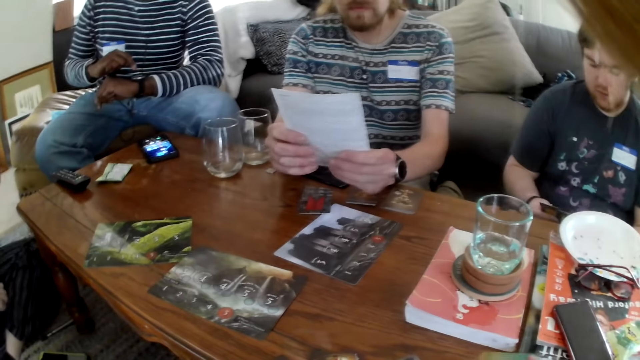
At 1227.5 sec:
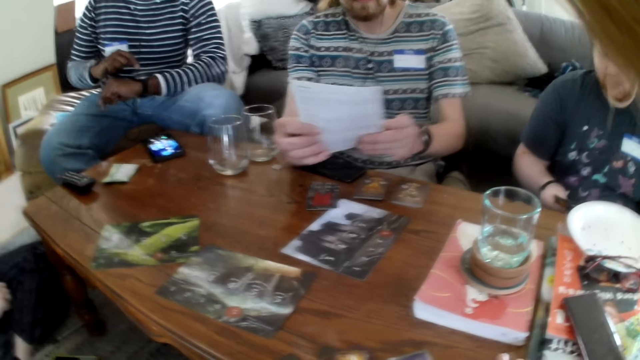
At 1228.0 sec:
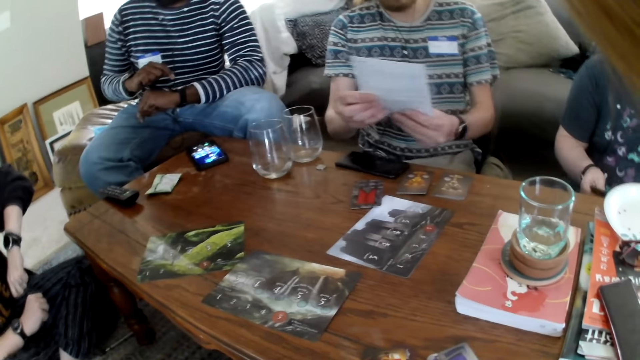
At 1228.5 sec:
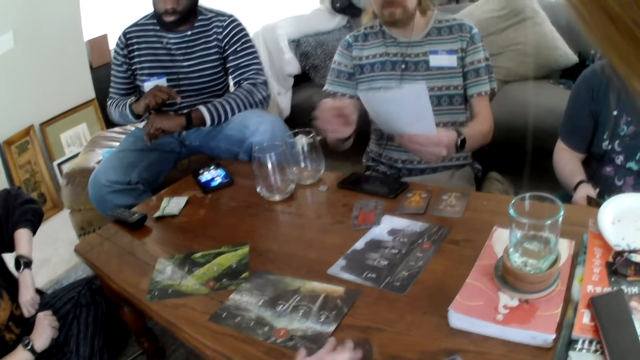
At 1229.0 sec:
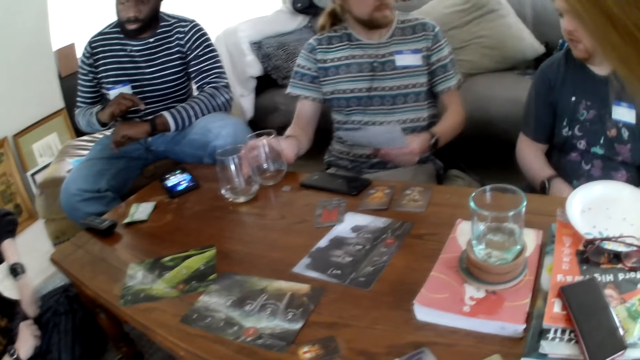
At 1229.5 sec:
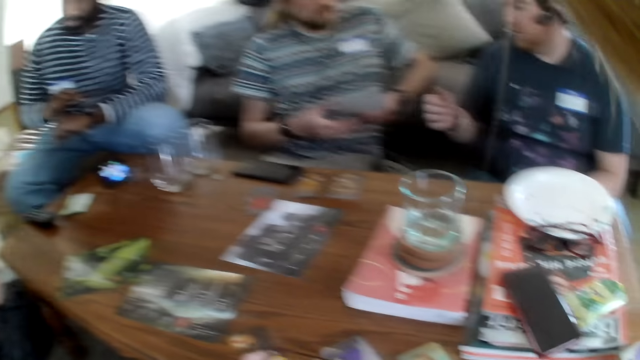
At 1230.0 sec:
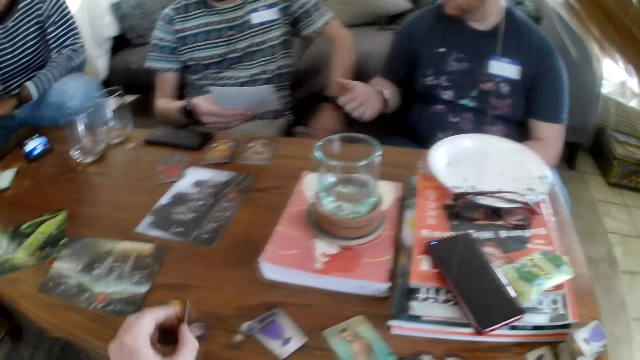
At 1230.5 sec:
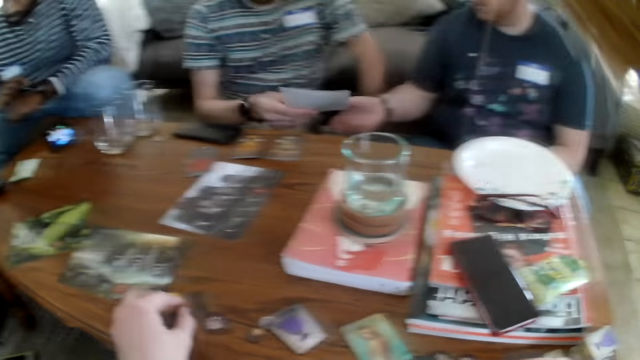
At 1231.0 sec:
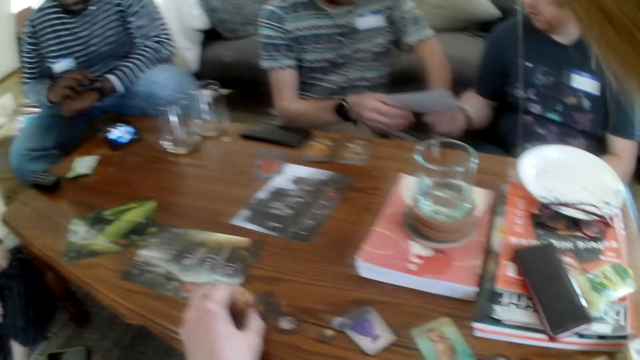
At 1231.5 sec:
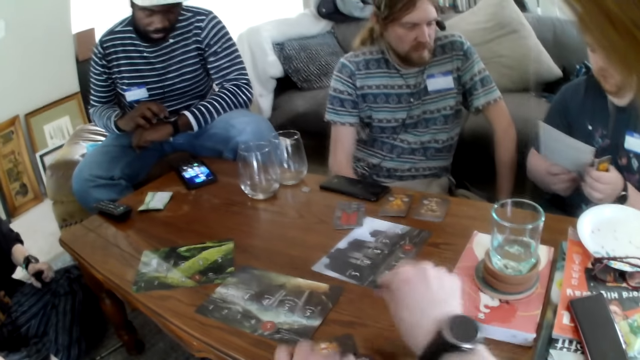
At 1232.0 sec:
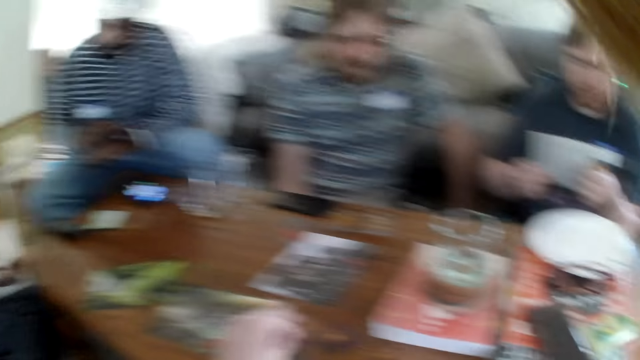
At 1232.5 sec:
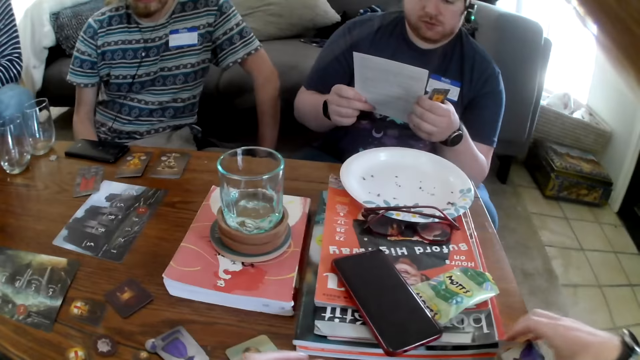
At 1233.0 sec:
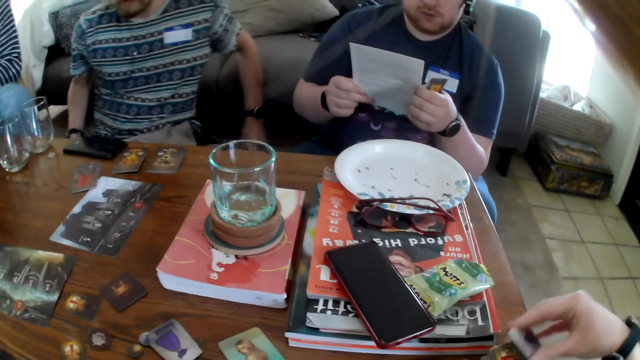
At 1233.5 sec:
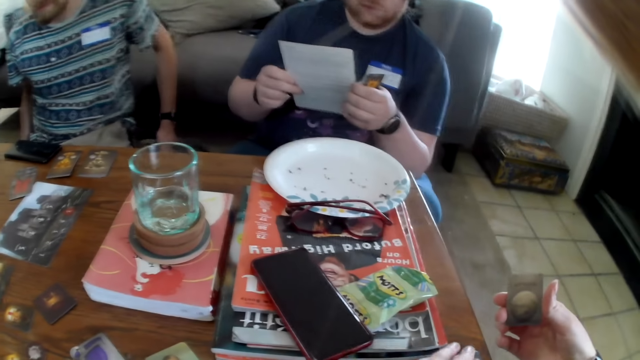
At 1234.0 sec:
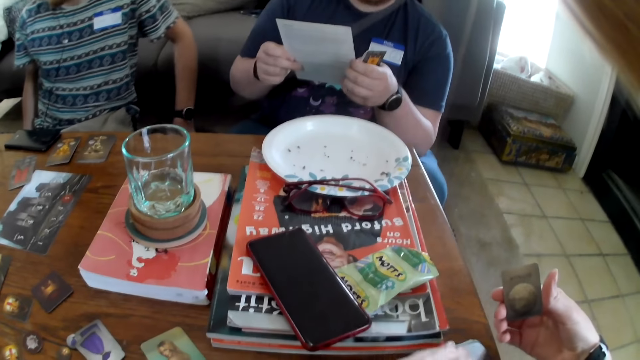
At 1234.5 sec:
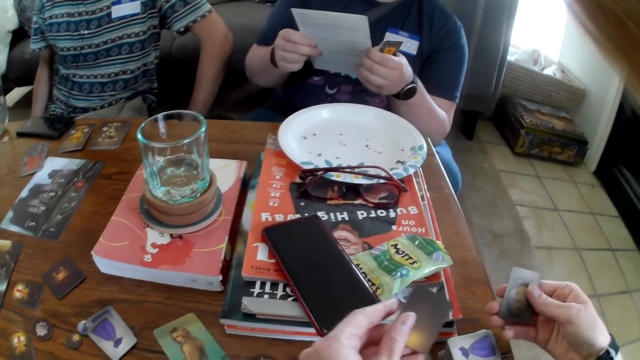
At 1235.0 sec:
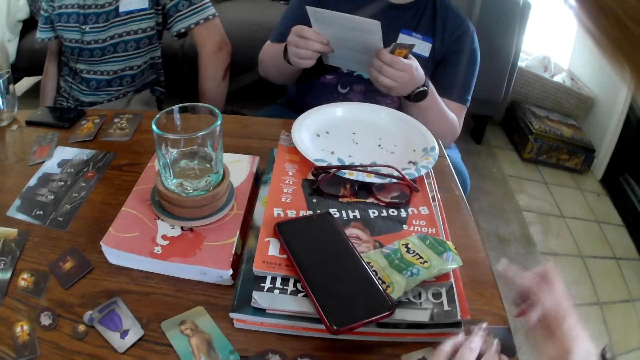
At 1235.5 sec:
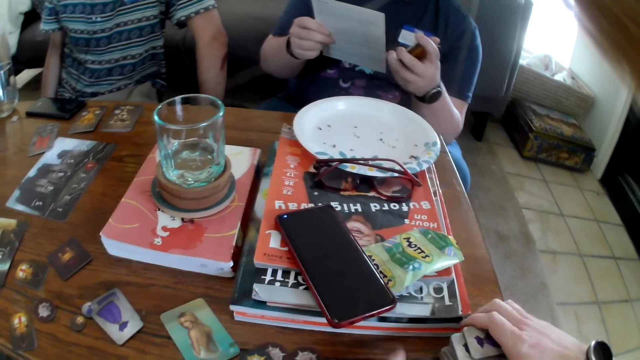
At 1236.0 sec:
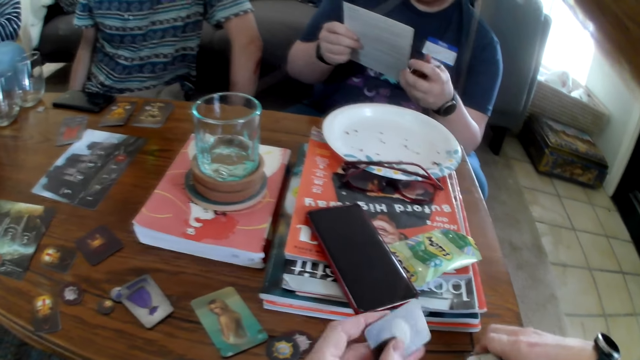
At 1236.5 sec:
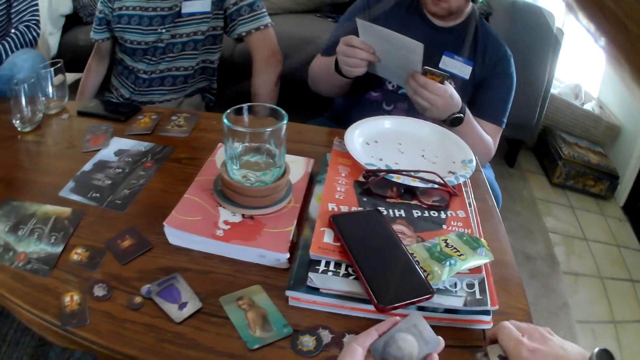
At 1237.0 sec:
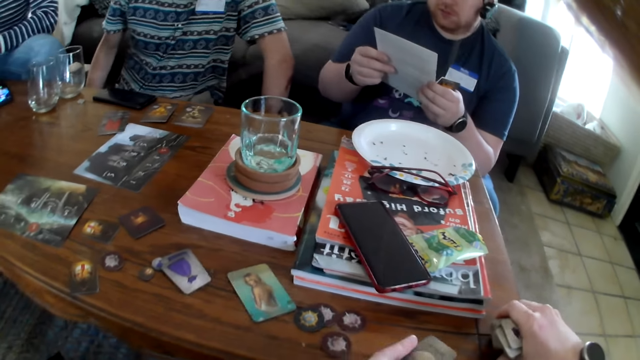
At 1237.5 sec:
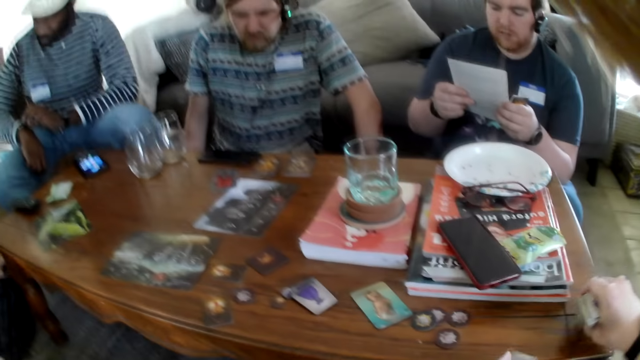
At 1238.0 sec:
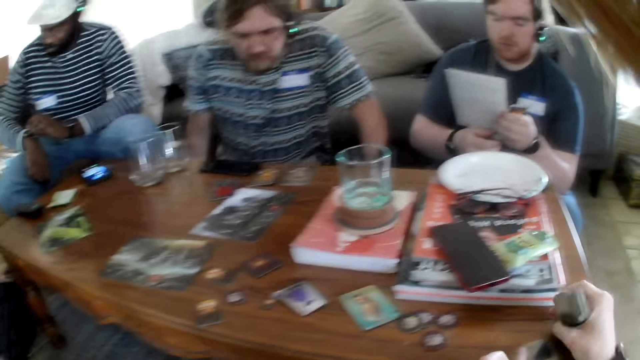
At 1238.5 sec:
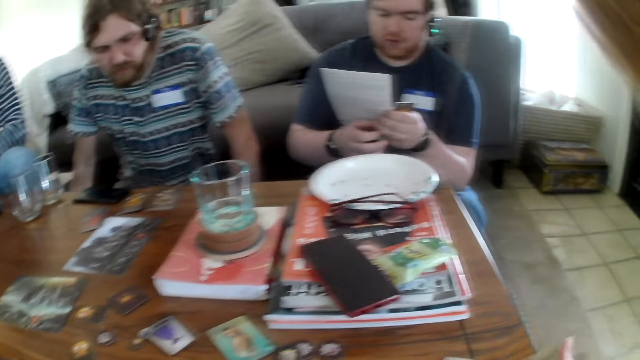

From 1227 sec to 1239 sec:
A man talks to another man. The camera wearer puts cards on the table. The other man gives the book to the first man. The first man takes the book from the other man. The camera wearer picks the card from the table. They put the cards on the table. The first man talks.

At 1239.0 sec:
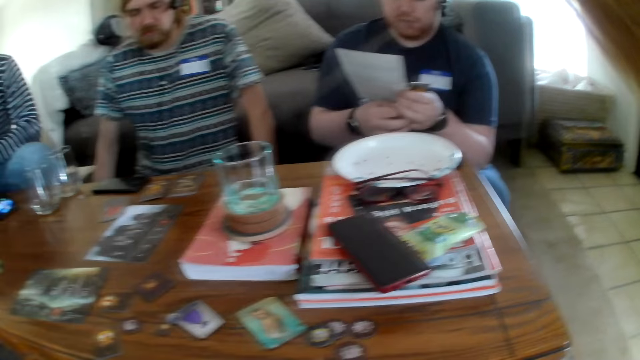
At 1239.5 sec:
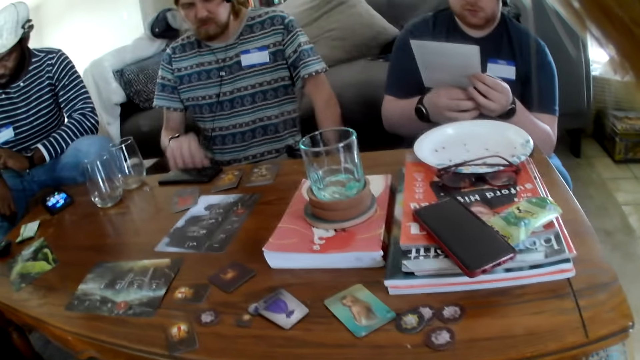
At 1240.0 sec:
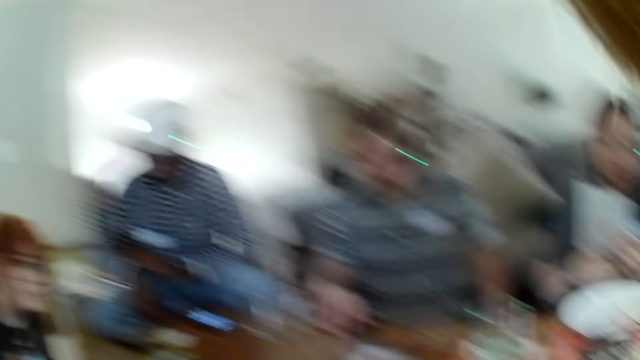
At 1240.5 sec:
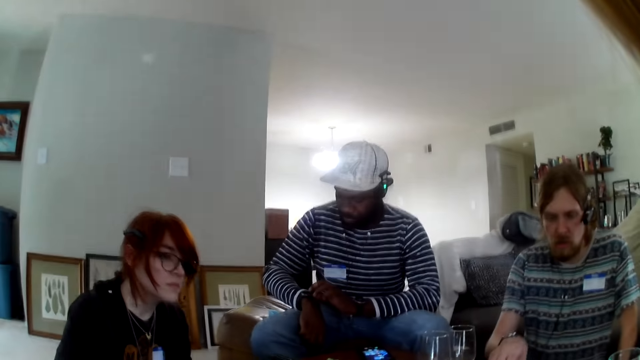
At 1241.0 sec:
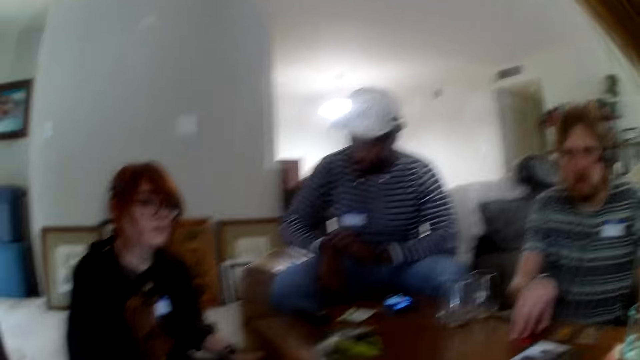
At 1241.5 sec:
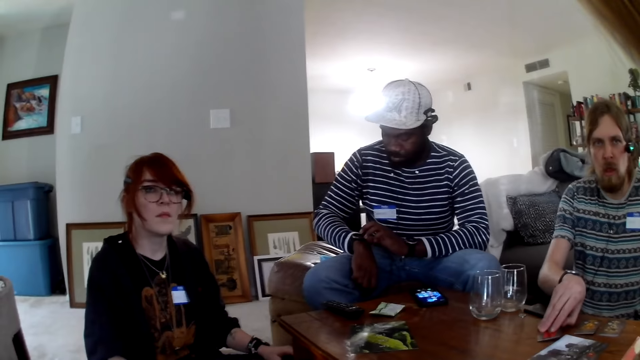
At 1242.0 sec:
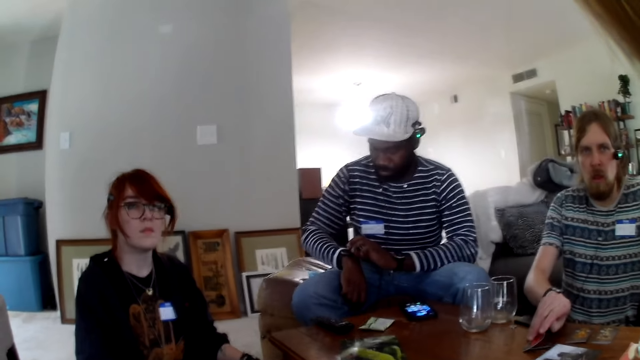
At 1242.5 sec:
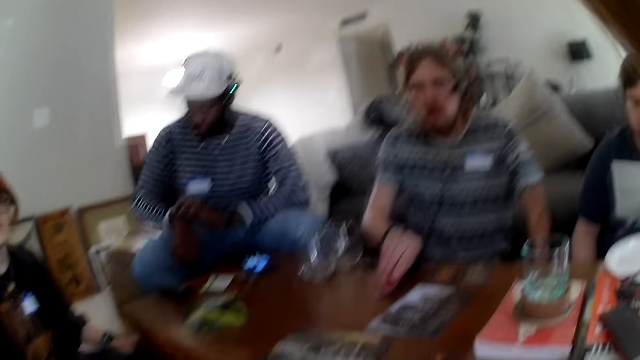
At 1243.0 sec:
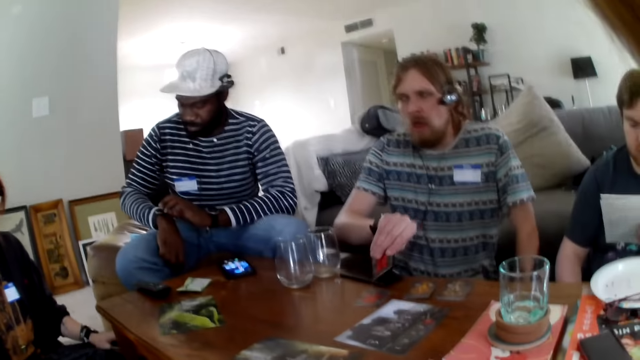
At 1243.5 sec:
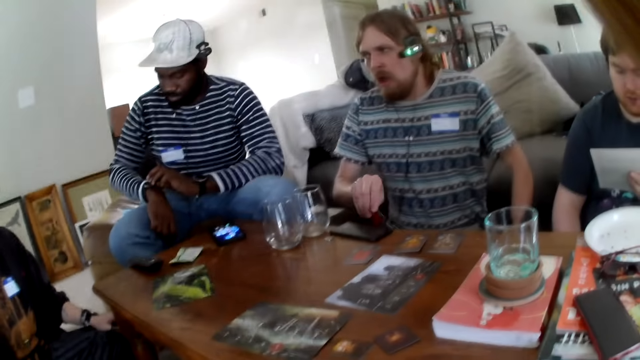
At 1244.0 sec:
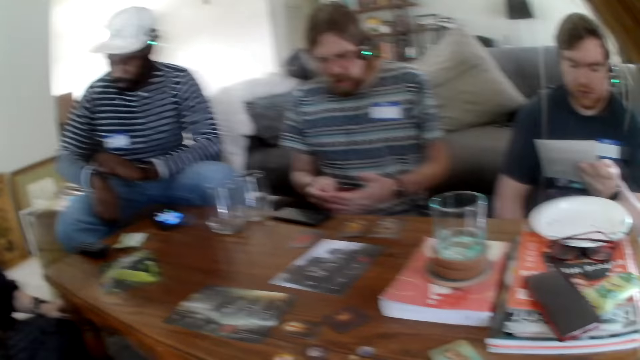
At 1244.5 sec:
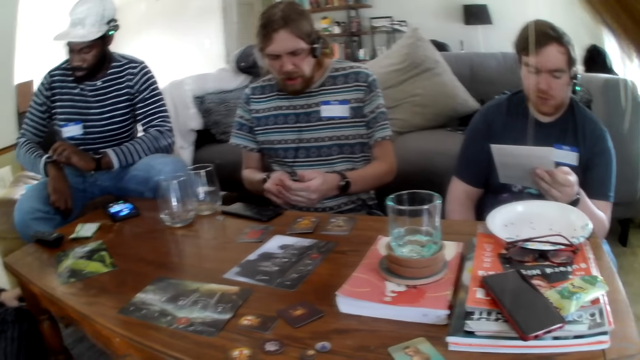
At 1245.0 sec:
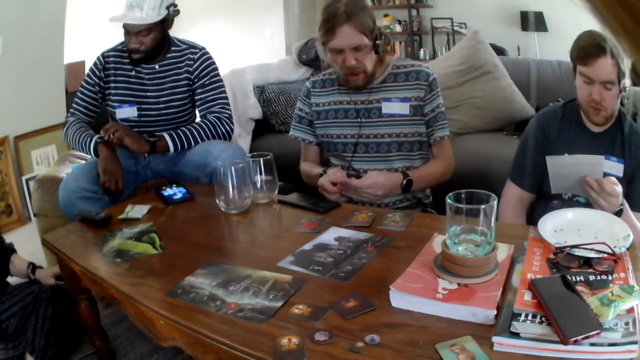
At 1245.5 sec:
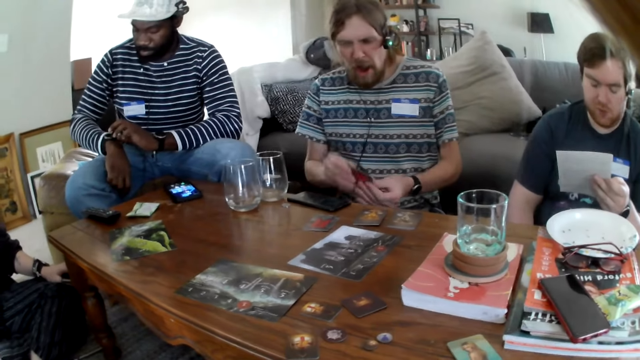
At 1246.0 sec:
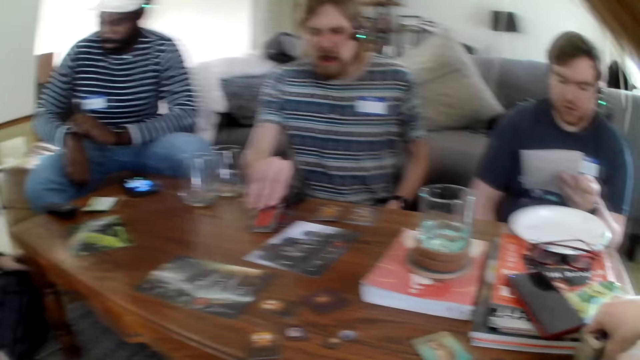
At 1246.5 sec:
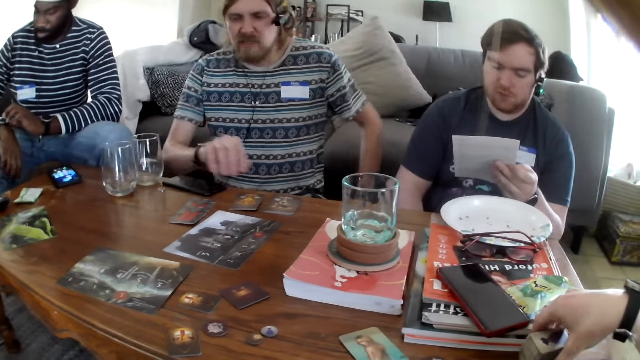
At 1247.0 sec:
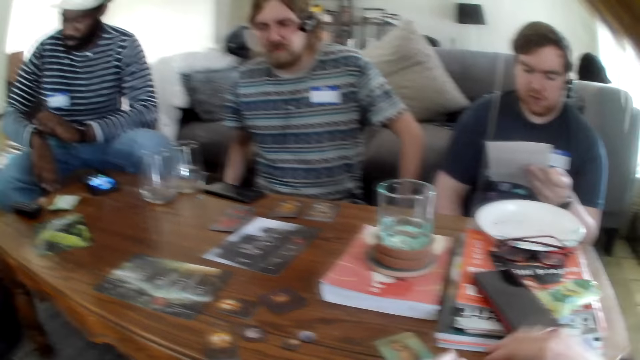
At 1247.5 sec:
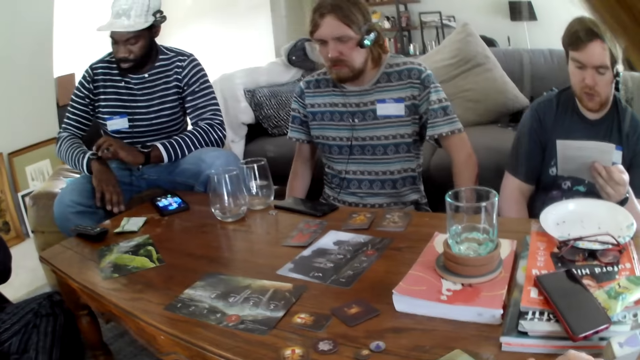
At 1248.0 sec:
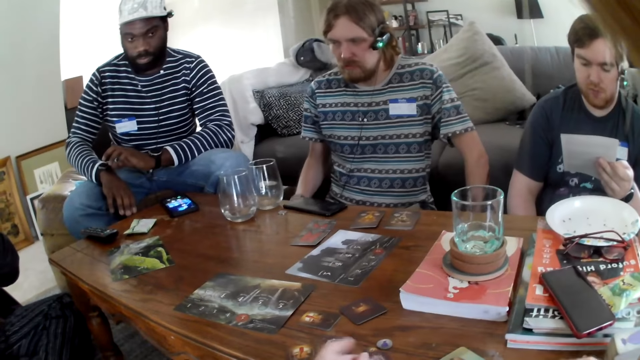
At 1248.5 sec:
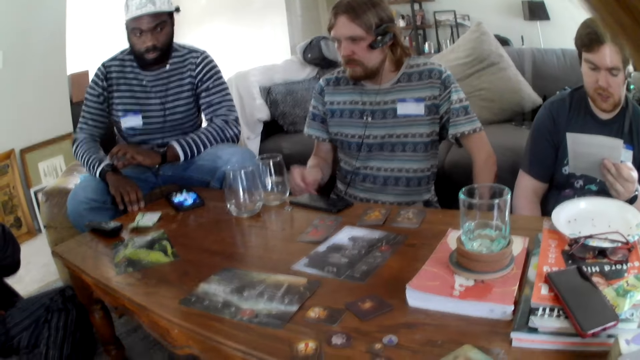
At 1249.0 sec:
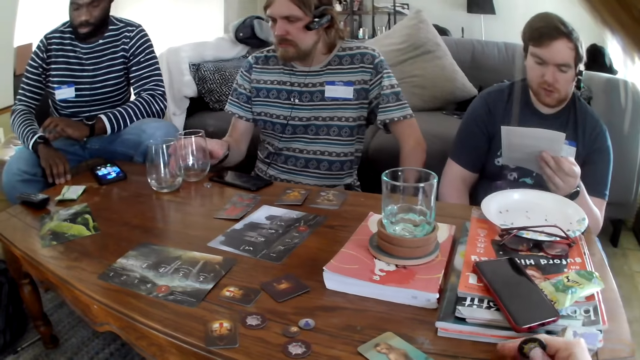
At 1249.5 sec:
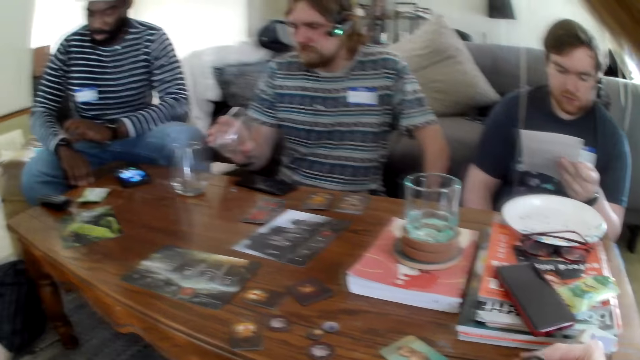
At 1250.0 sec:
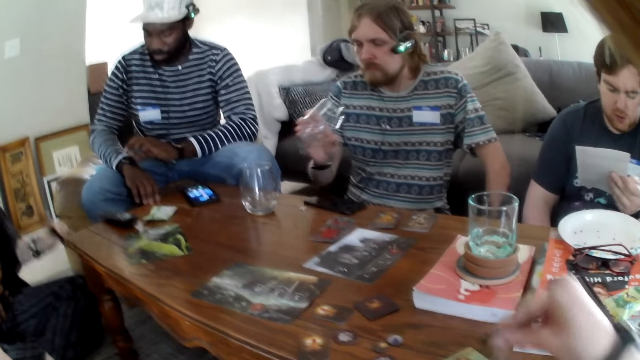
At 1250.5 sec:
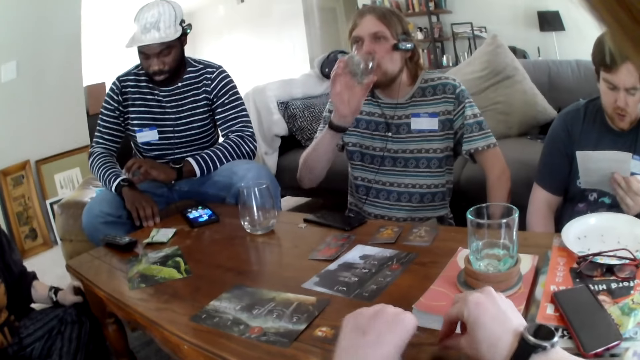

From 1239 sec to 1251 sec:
The camera wearer talks. They look around. A man picks cards. The man looks at the card. Another man talks. The first man places the card on the table. The first man picks a glass.
